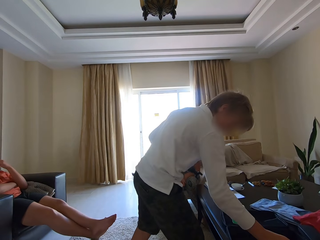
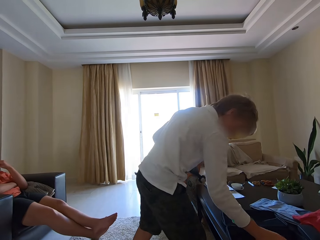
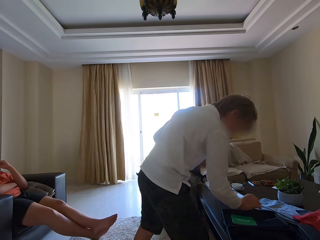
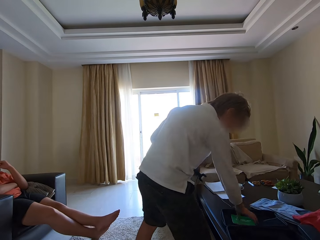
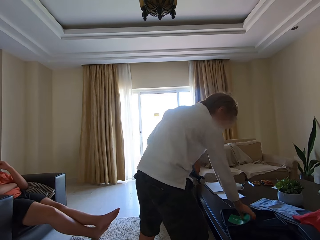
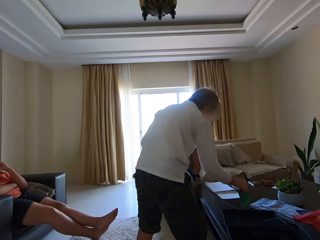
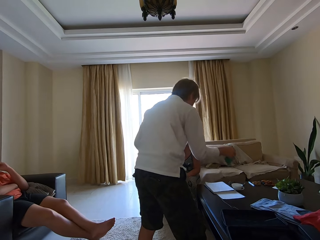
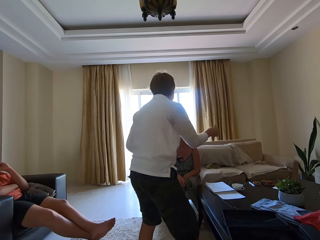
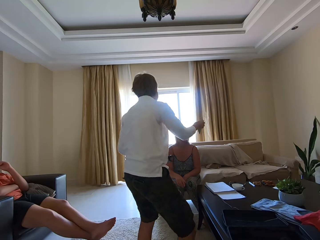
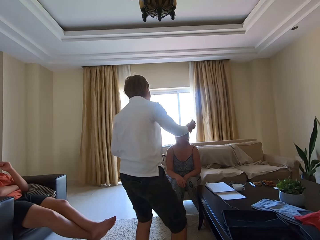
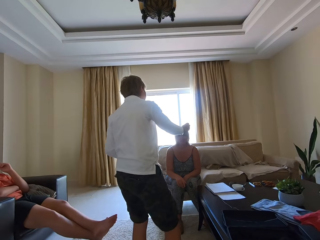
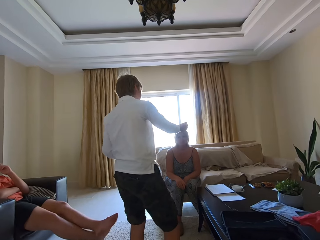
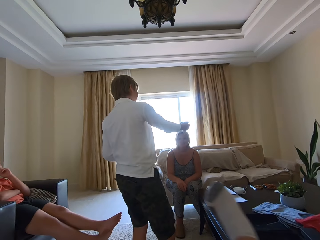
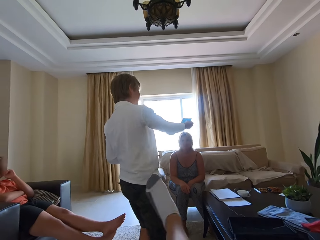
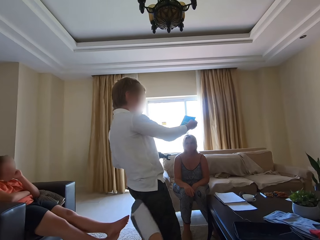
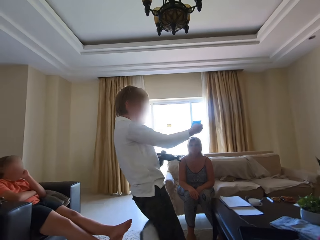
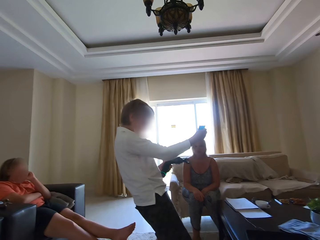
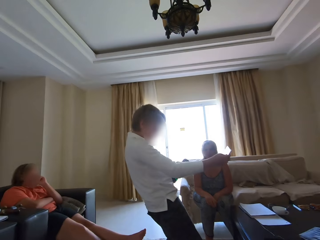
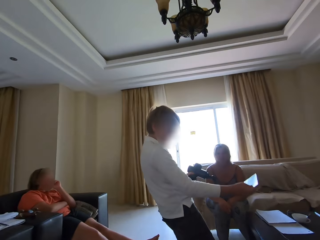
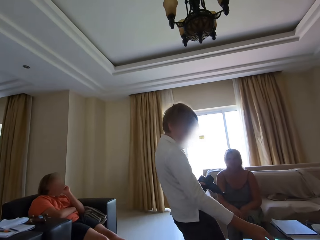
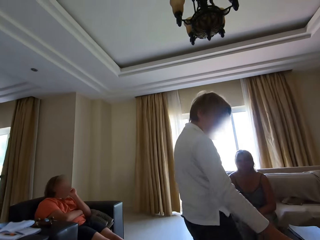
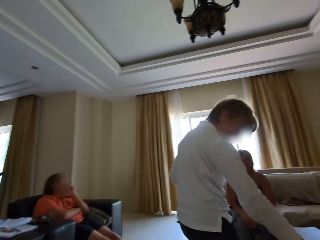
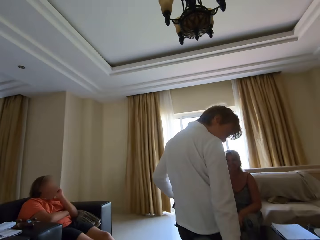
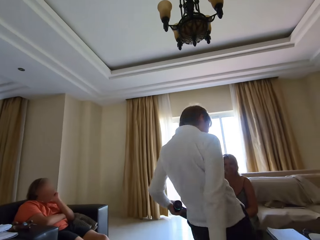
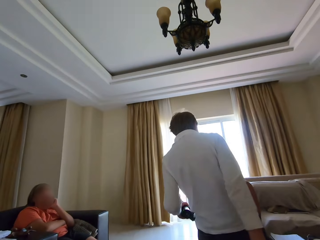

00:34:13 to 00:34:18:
A man converses with a woman and picks something. The camera wearer lifts the leg and looks around. The man talks and looks at something. The camera wearer looks around. A person talks.
